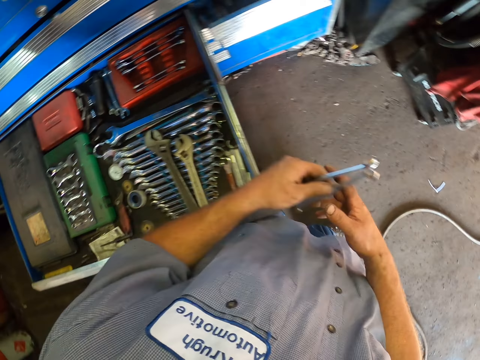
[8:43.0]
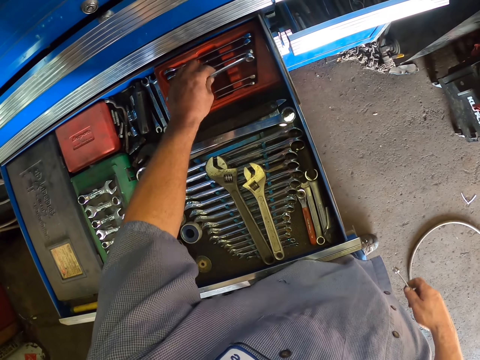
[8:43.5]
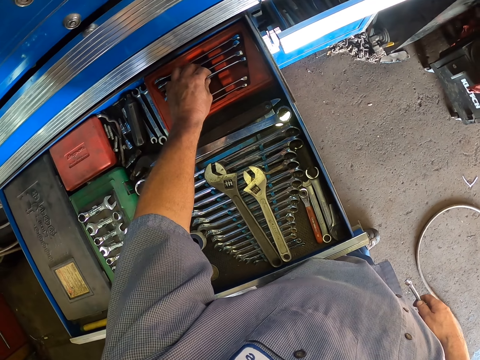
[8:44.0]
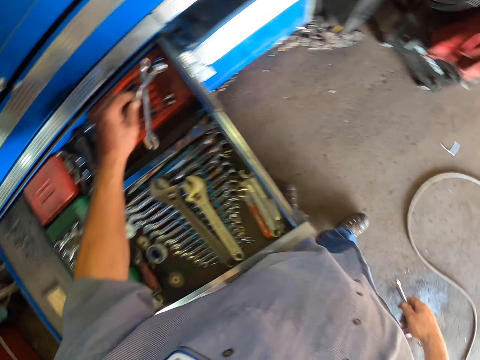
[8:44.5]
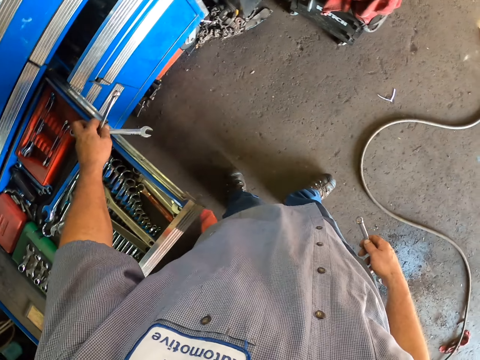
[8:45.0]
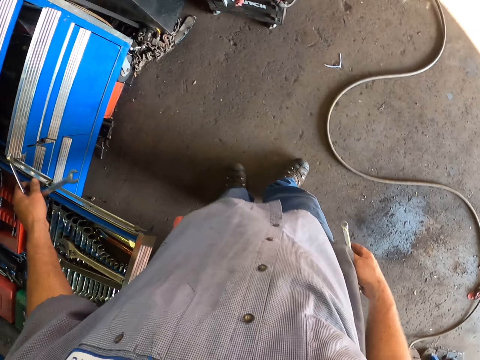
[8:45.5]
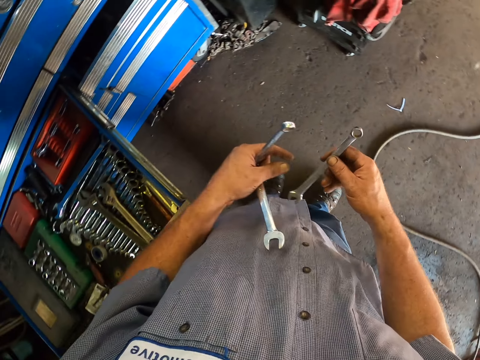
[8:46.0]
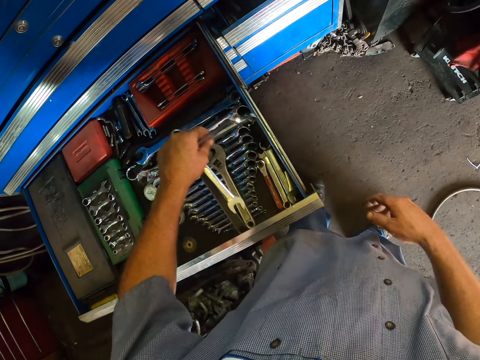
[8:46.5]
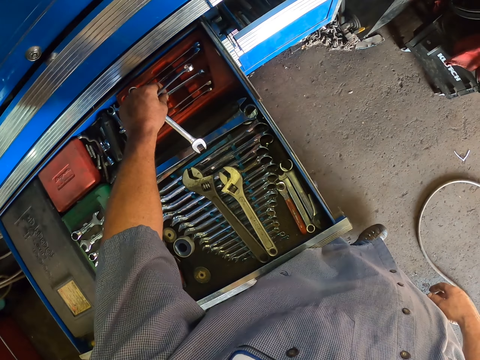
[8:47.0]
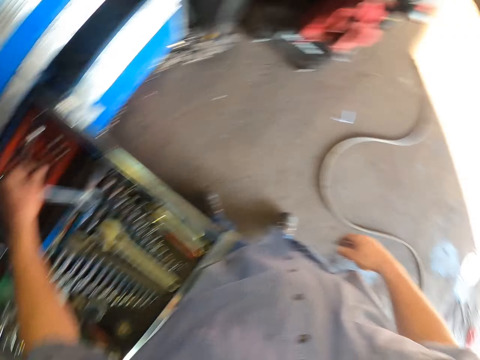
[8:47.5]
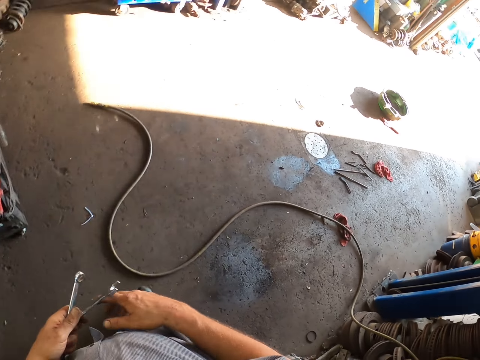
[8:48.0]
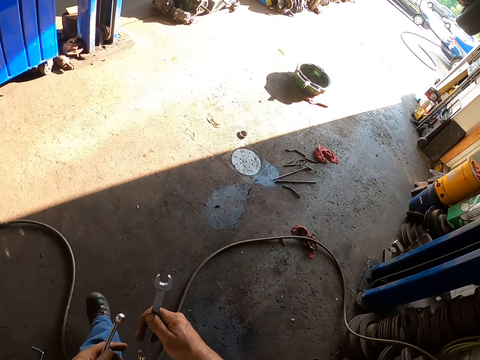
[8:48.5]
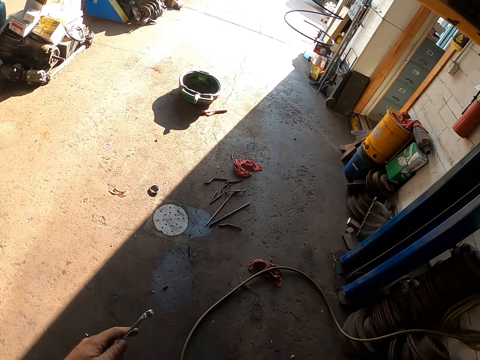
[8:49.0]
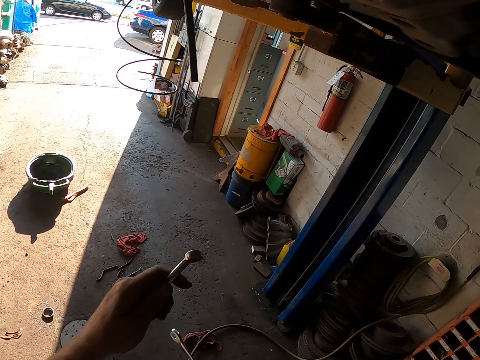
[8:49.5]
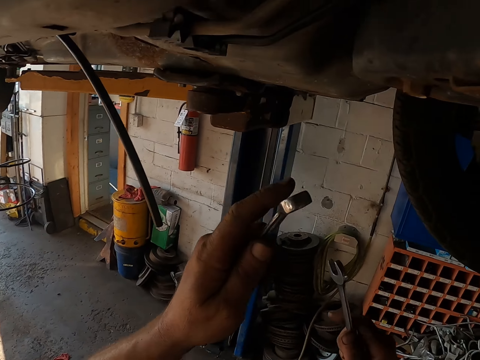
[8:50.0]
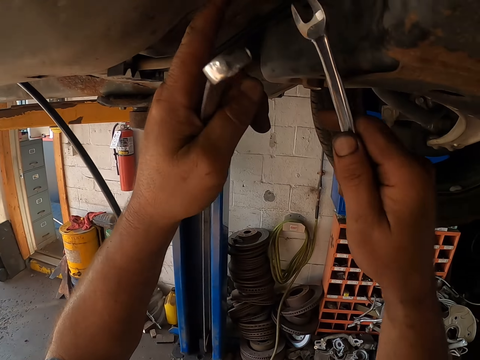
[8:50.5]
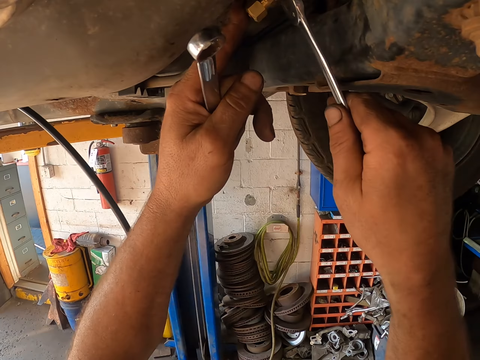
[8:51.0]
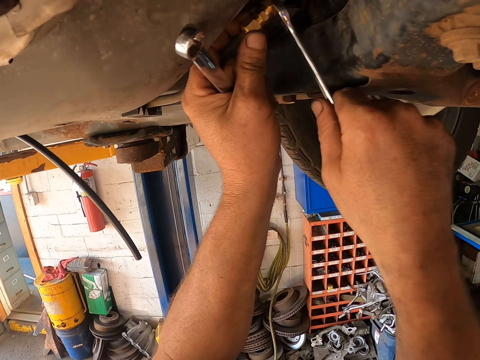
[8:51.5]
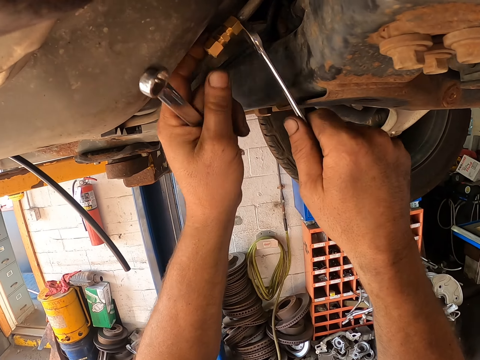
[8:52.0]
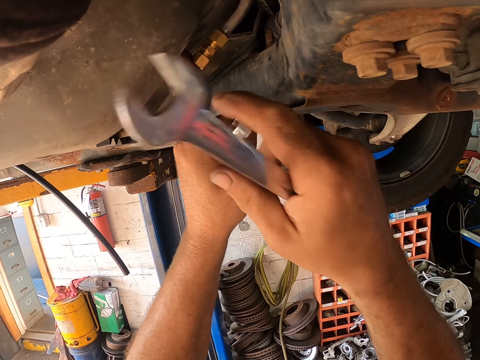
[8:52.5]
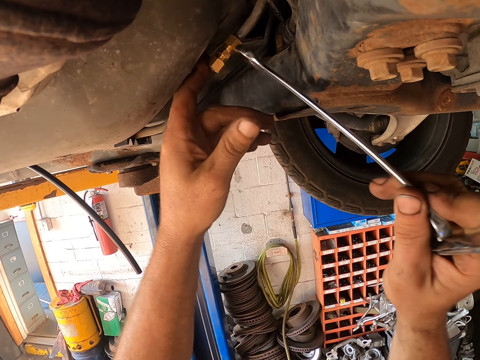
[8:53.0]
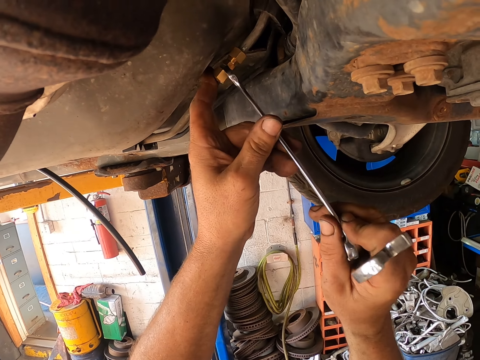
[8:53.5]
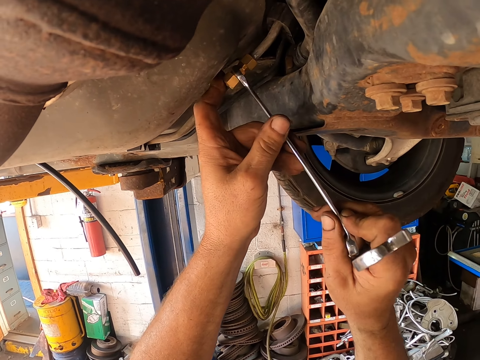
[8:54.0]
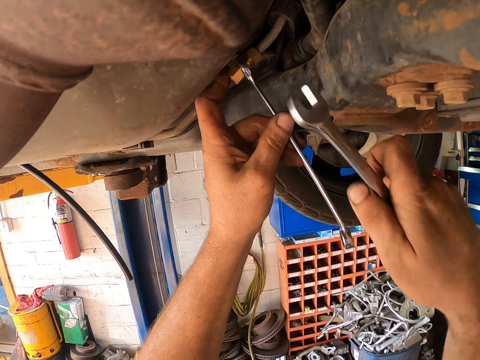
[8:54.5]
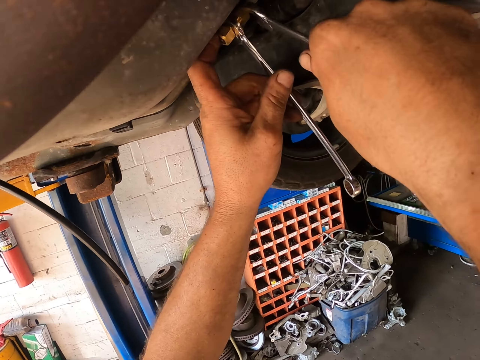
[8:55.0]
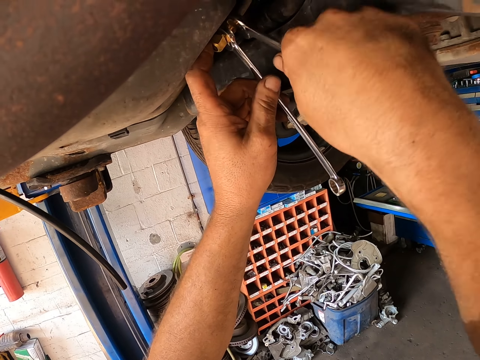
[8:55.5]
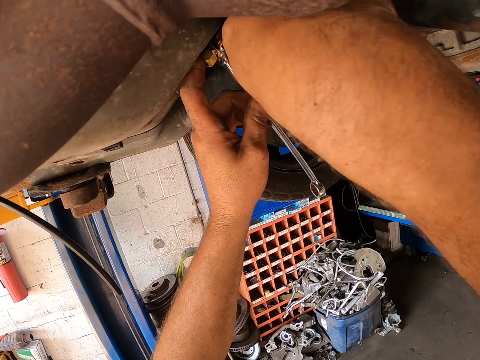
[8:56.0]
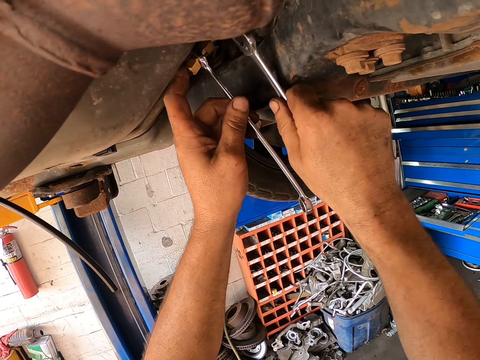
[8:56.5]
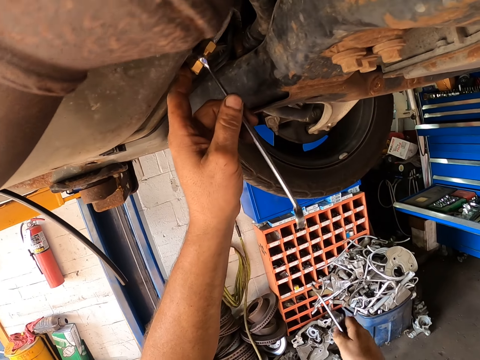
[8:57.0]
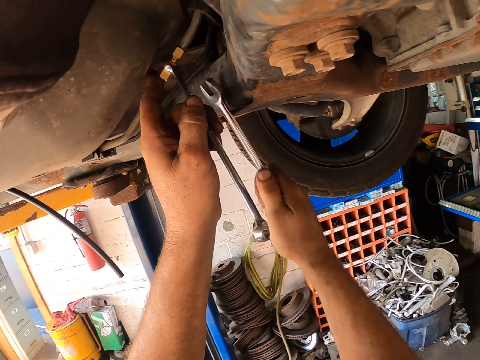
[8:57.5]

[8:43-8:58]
The camera wearer picks up a spanner with the left hand. They put the spanner in the tool drawer. They walk. They tighten the bolt with the spanner.

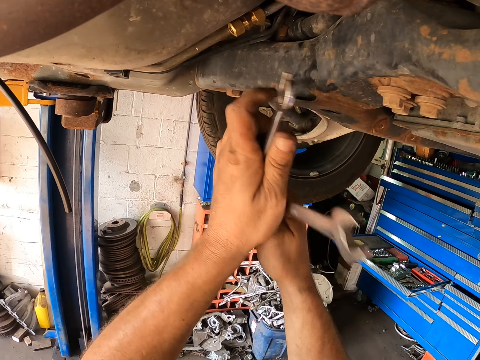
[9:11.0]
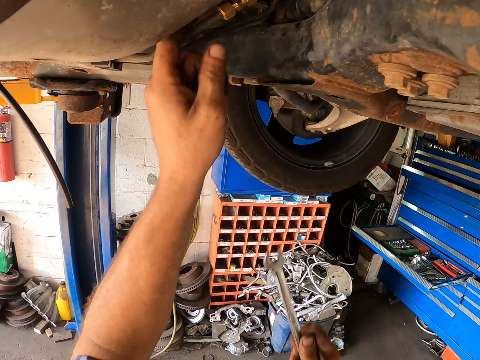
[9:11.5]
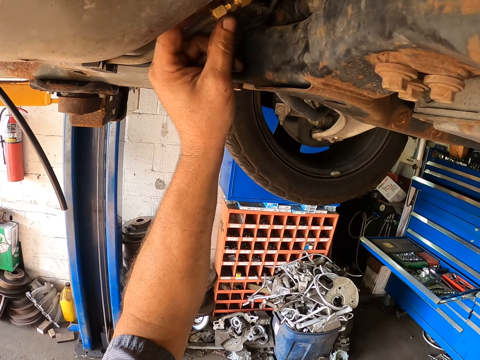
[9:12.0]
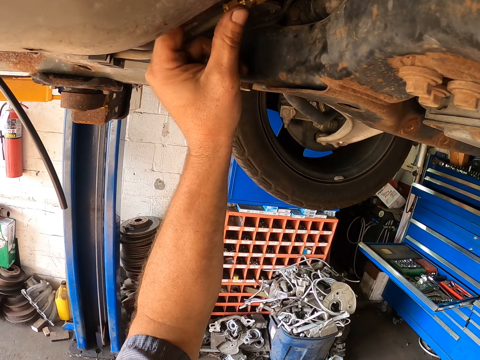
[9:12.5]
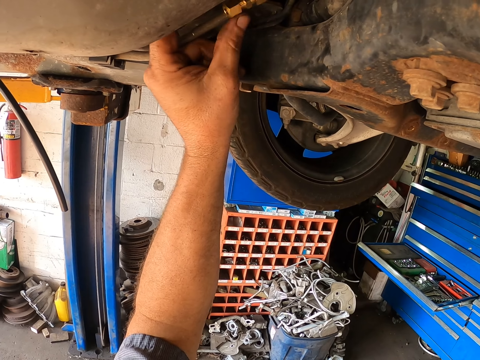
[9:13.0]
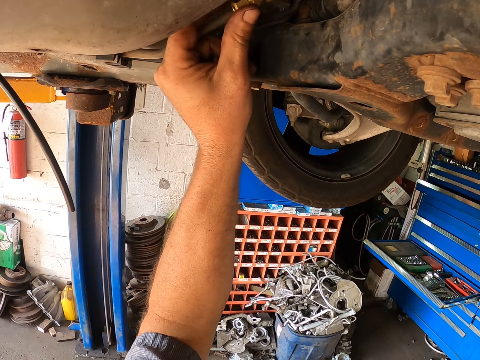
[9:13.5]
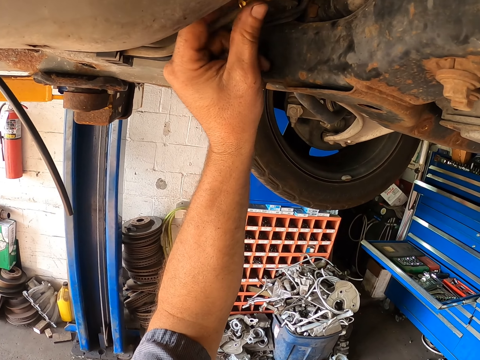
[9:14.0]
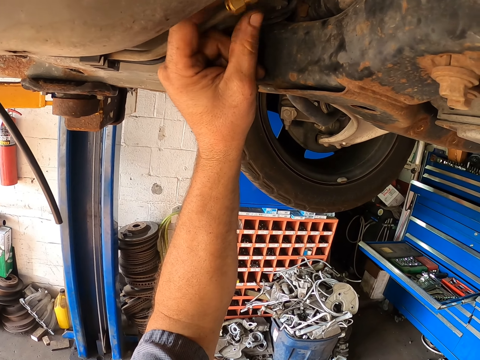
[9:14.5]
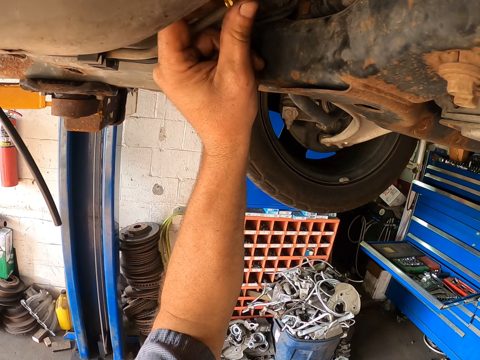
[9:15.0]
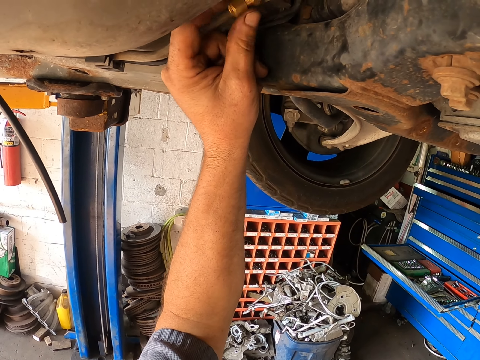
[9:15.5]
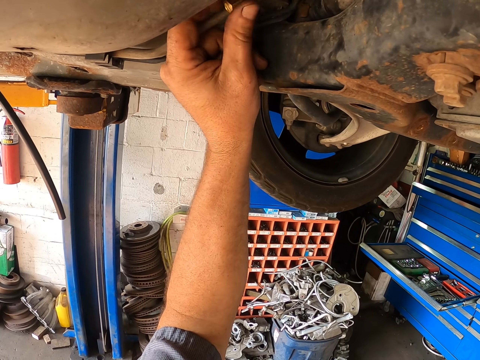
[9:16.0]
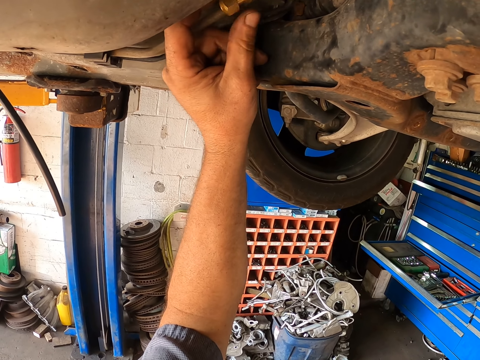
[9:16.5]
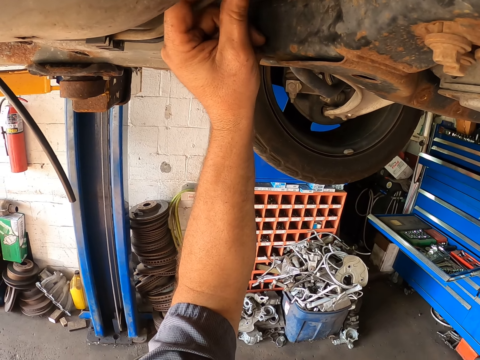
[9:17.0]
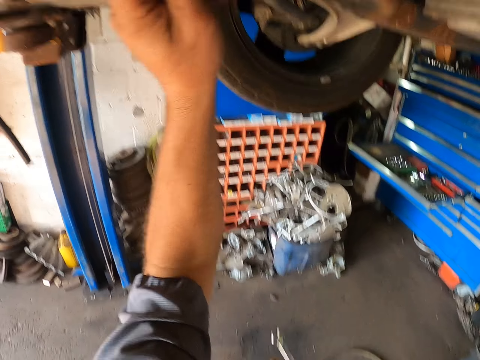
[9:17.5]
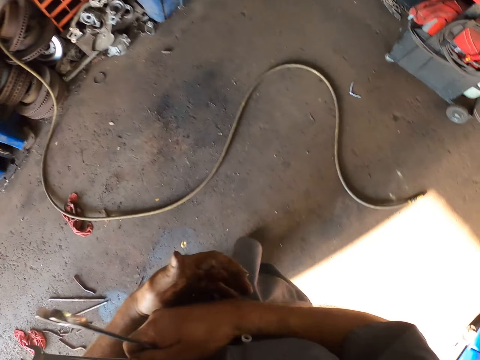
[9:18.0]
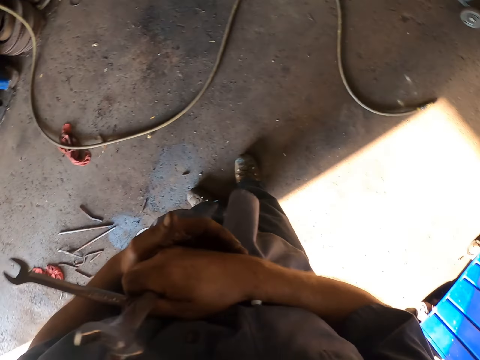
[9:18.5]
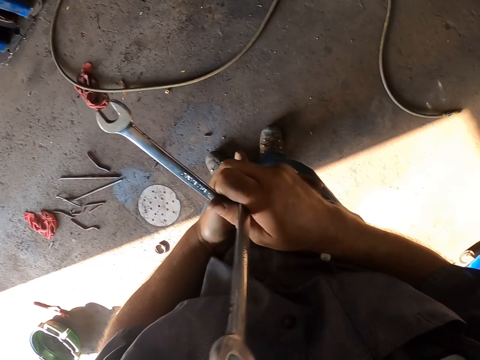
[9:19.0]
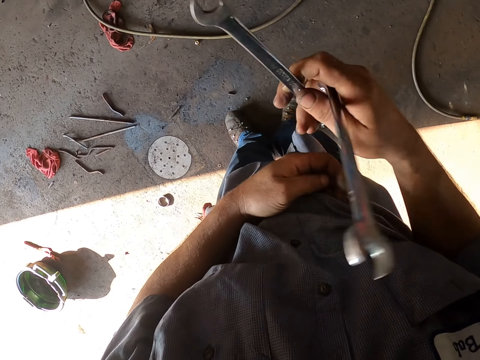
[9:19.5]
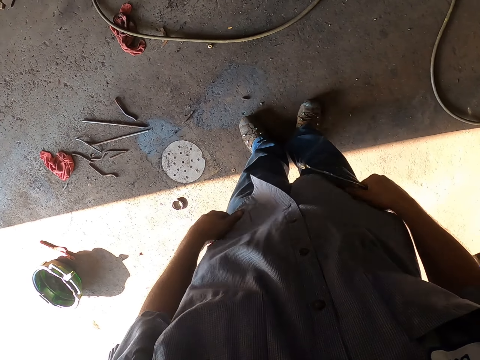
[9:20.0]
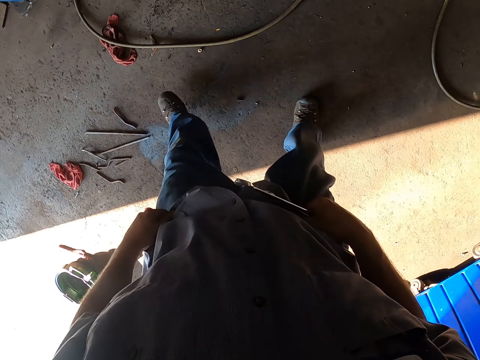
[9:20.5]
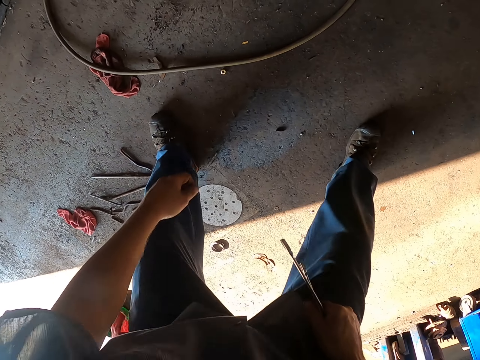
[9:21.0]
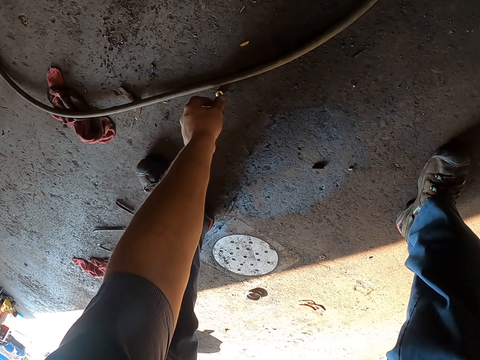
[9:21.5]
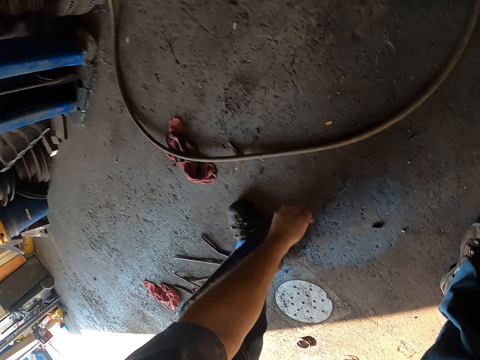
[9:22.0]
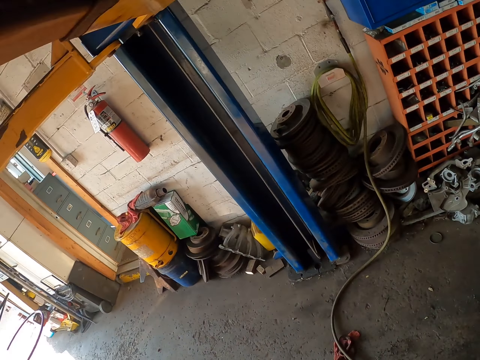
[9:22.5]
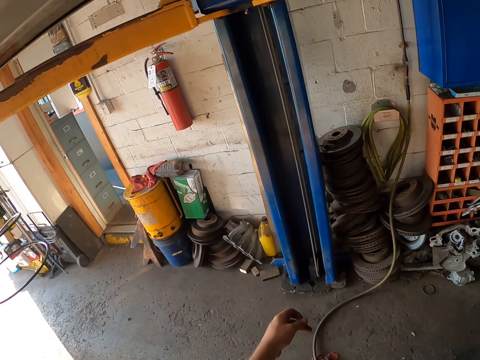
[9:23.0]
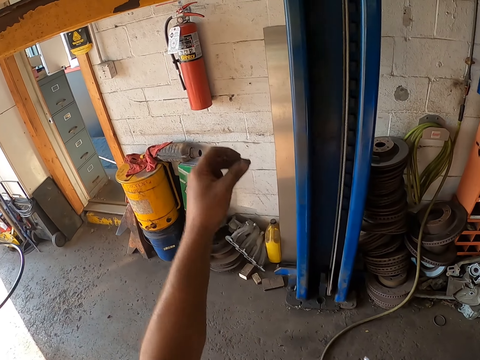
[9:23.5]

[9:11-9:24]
The camera wearer adjusts the bolt with the left hand. He untightens the nut by hand. He stands on the floor. He pulls his pants. He picks up the nut on the floor.
